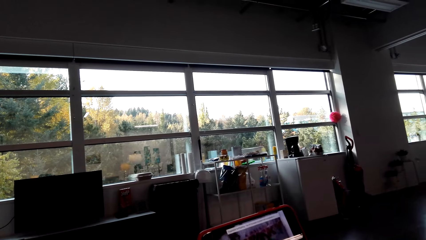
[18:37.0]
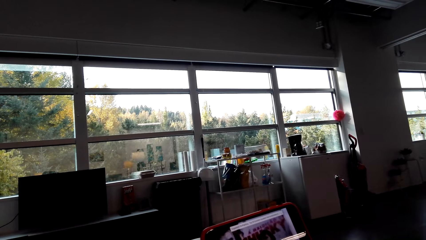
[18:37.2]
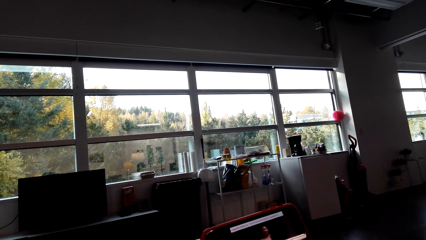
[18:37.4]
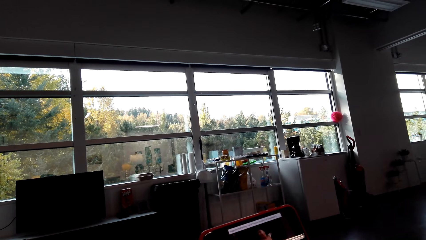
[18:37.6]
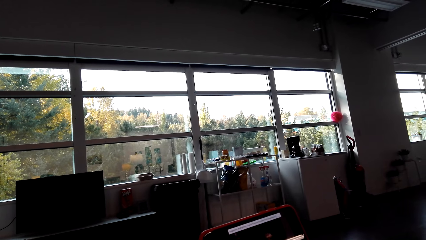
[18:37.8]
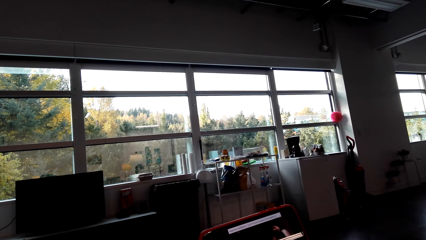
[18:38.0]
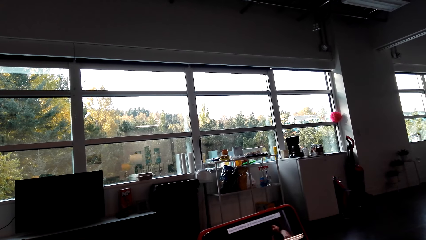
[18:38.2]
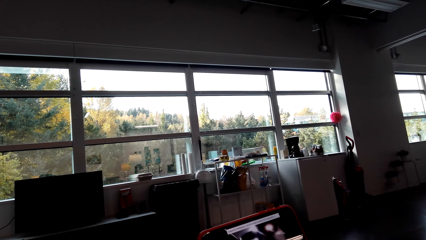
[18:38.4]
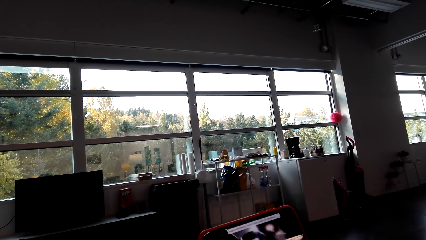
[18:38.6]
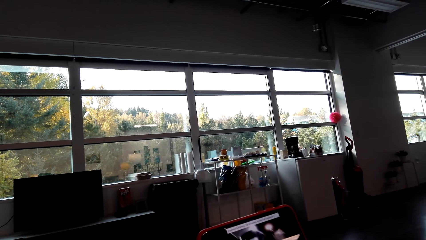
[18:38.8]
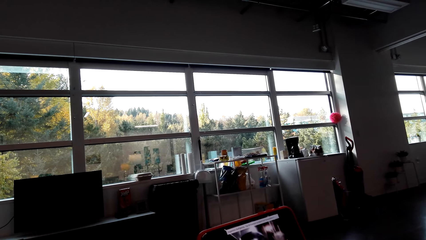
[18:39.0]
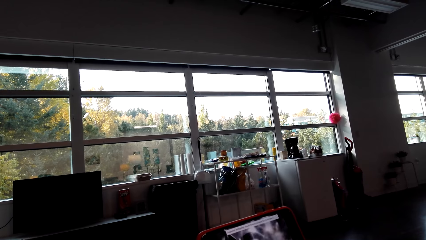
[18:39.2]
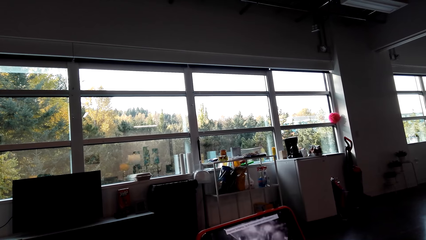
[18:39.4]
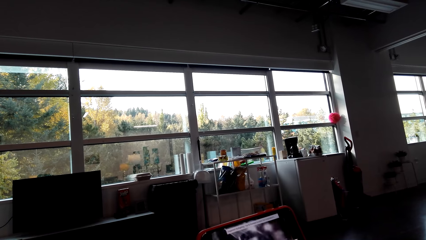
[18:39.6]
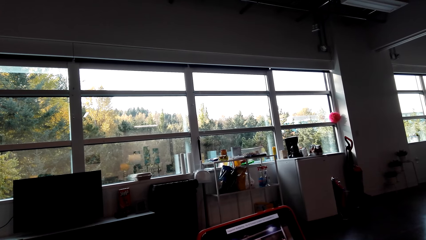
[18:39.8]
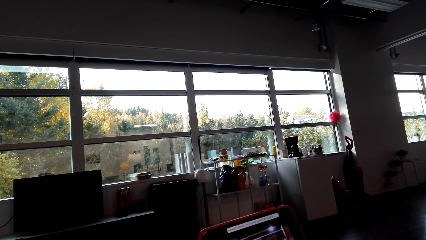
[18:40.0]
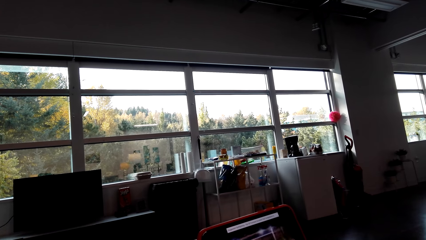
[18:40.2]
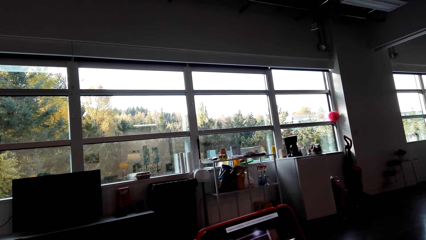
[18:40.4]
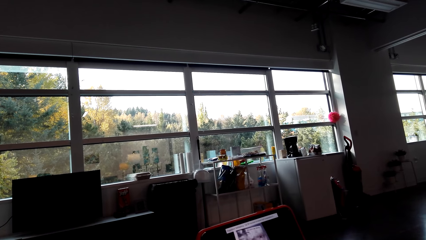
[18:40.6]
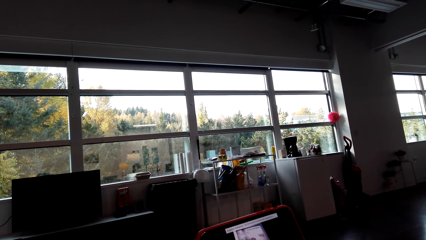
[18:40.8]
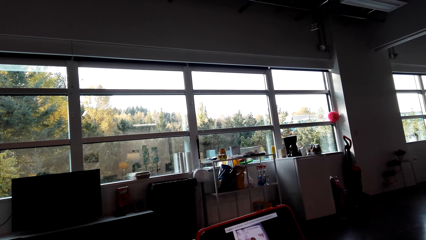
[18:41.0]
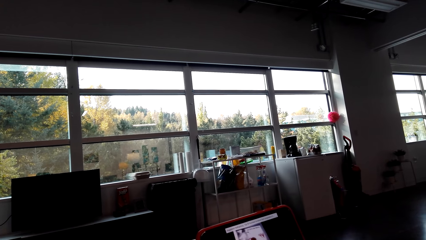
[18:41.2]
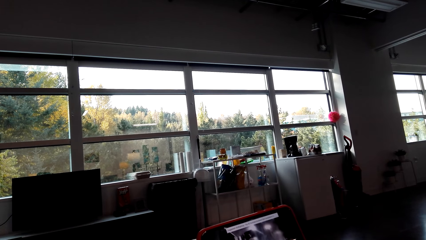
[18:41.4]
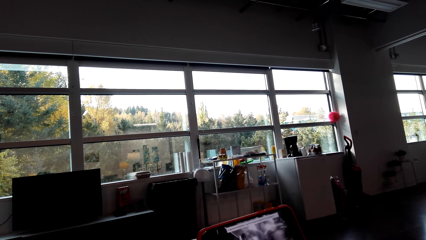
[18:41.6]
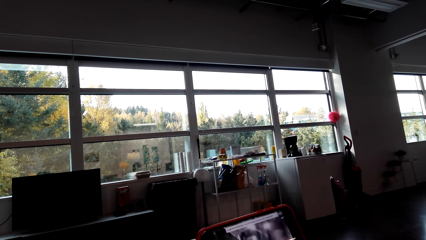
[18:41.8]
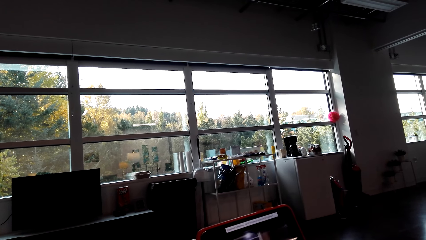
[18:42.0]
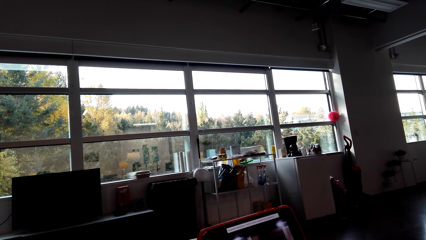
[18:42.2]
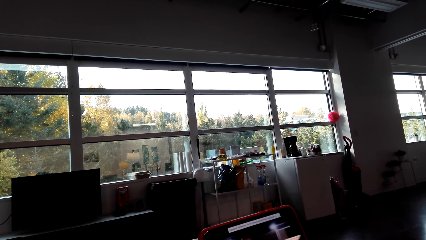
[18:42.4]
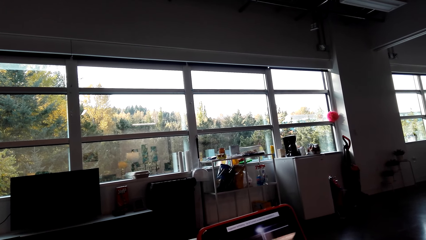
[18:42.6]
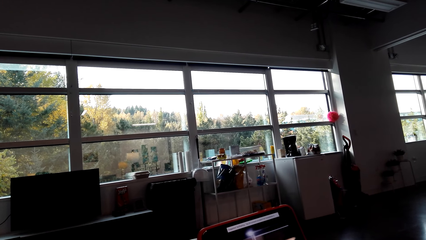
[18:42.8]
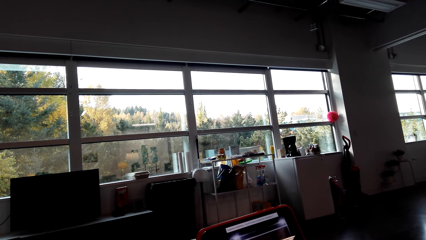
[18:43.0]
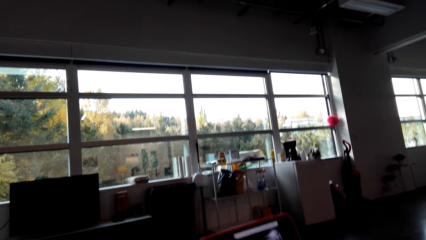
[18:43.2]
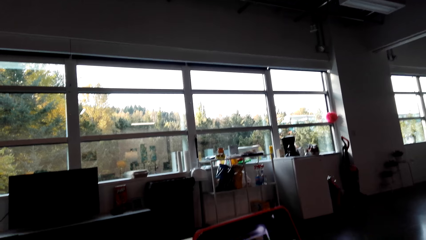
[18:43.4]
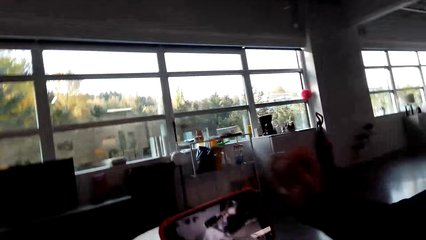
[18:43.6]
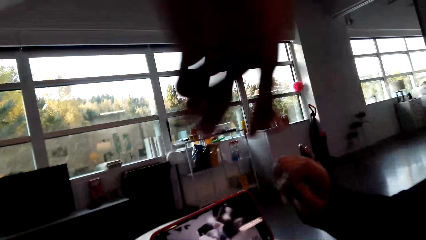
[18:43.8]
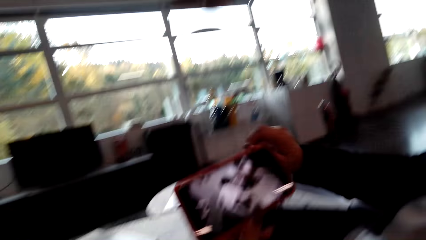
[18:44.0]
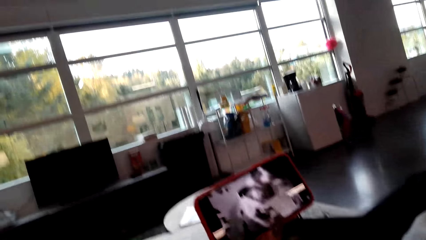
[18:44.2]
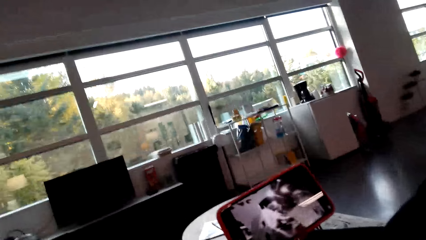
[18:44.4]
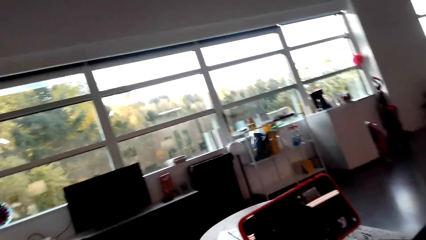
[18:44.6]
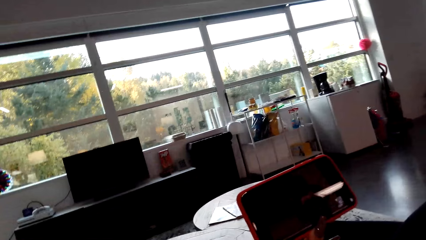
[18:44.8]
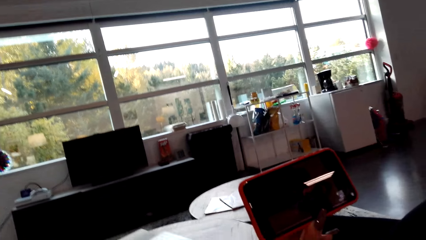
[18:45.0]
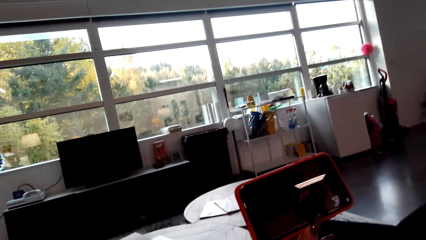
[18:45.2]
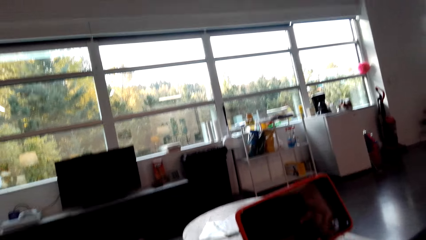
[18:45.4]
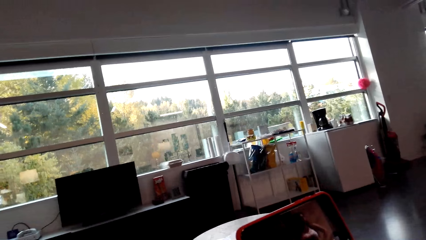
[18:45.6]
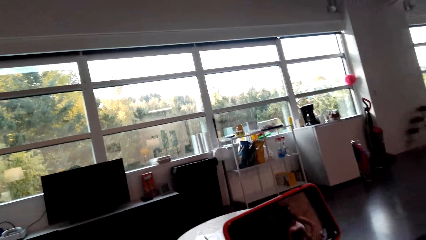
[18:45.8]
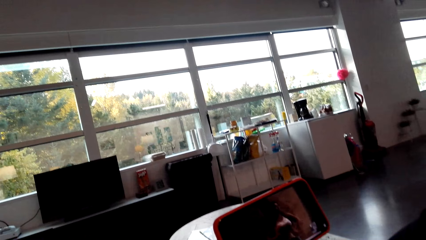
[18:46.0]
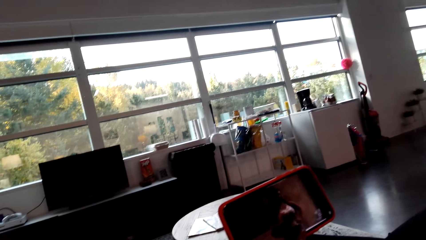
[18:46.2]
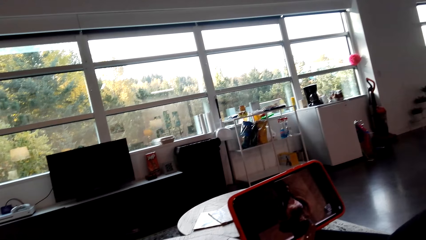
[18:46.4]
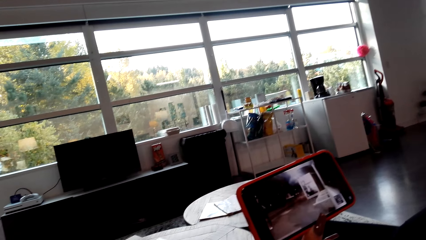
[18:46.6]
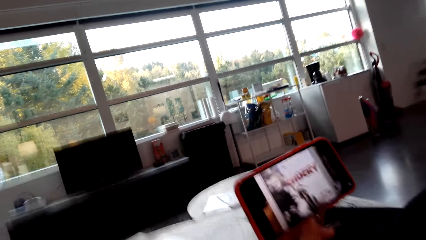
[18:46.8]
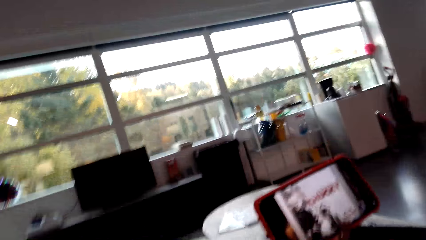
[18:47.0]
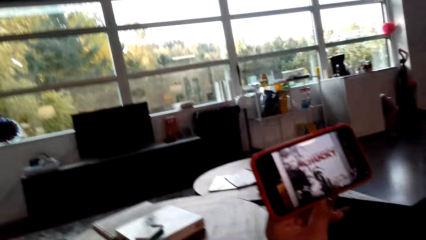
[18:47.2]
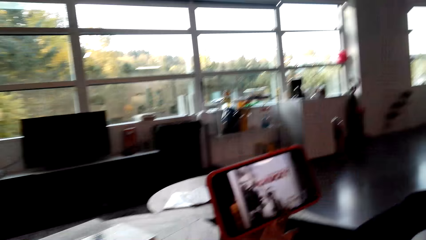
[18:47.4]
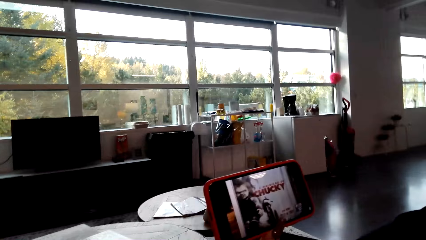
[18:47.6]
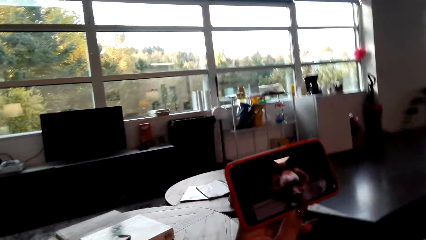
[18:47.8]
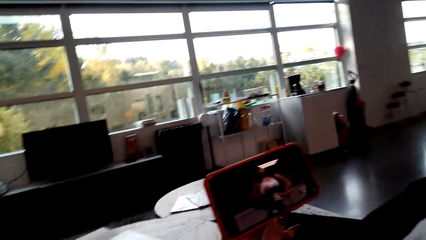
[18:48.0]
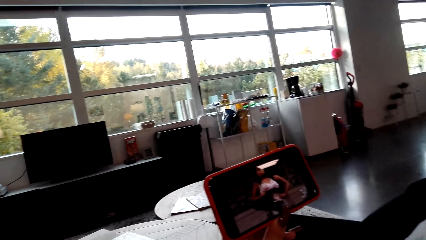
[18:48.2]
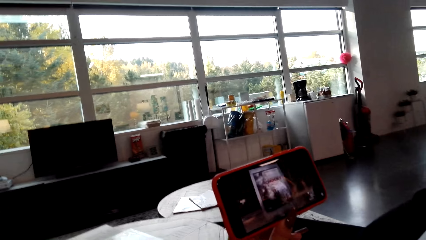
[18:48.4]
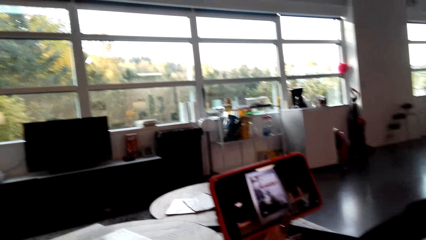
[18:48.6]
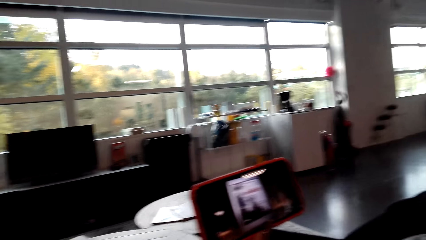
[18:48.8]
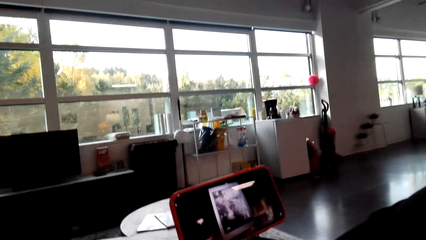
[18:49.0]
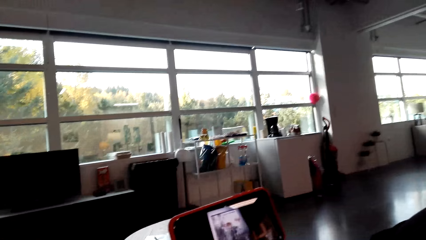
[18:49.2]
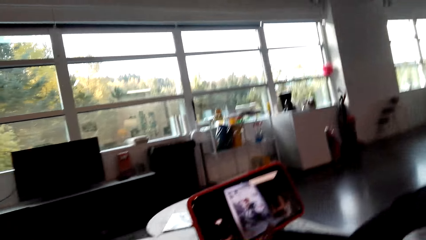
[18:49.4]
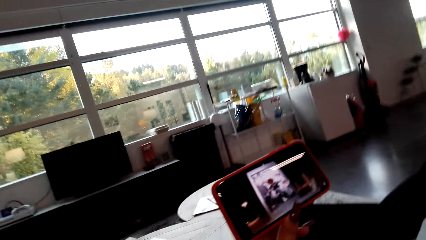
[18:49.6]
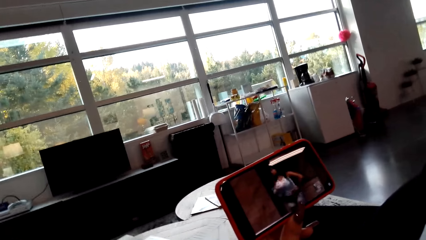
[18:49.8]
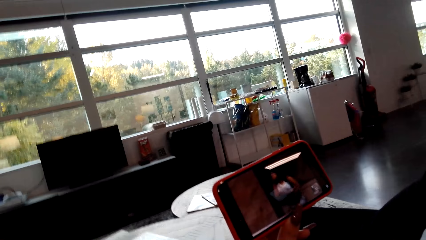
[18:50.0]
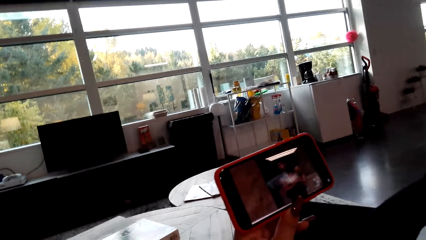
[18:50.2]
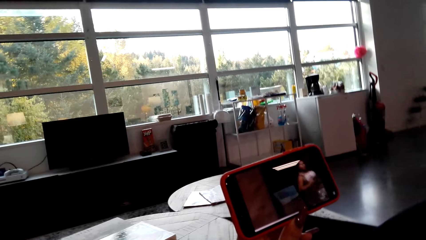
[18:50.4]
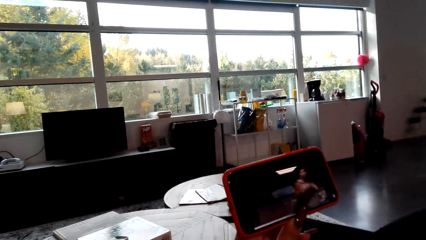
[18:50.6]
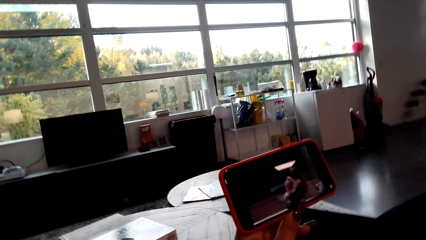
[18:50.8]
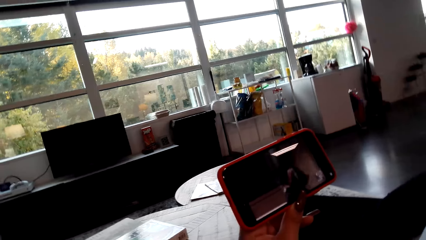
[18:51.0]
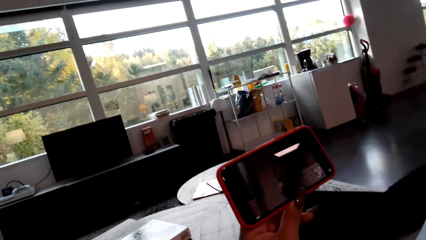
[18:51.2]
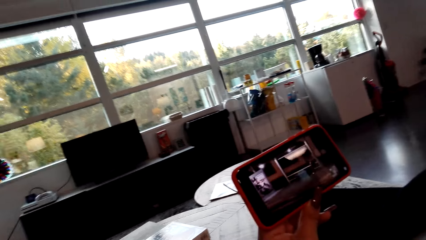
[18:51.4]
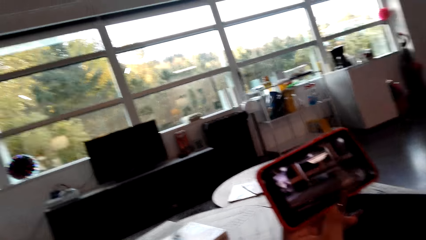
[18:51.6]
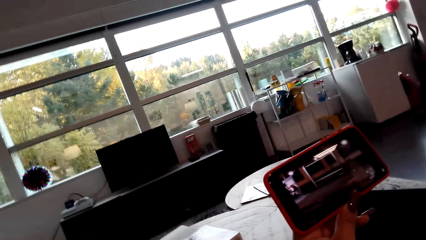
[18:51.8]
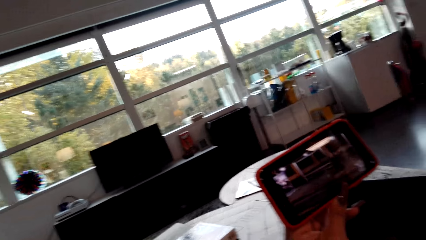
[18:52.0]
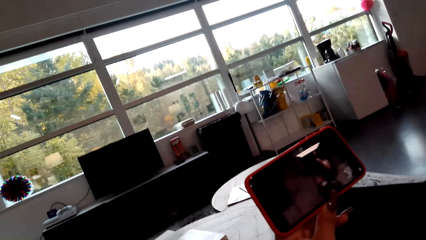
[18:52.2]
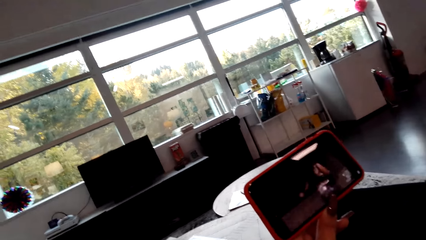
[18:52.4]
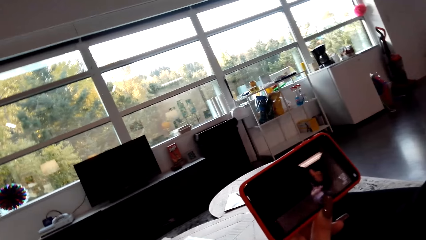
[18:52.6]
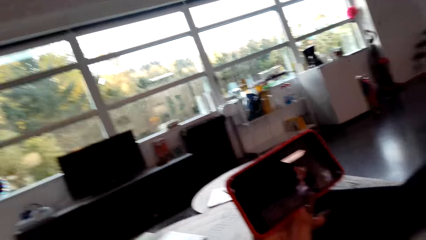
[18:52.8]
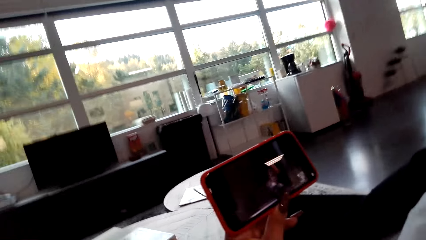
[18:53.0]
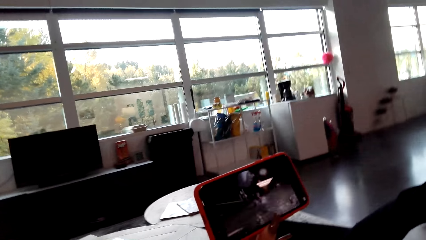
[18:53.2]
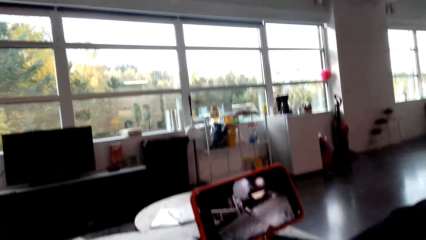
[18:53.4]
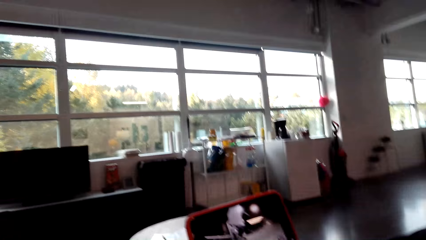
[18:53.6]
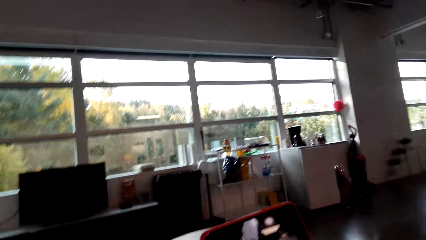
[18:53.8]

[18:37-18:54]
The camera wearer talks to the lady. He looks at the phone. The lady moves her hand. The camera wearer moves his body. The lady talks to the camera wearer. The camera wearer talks to the lady.
